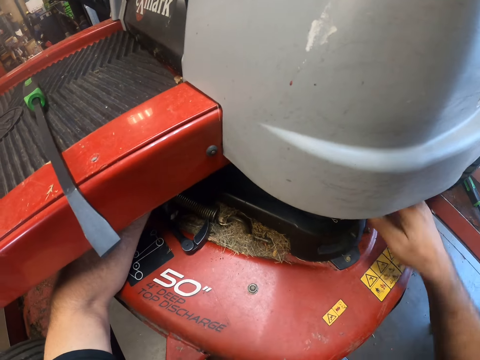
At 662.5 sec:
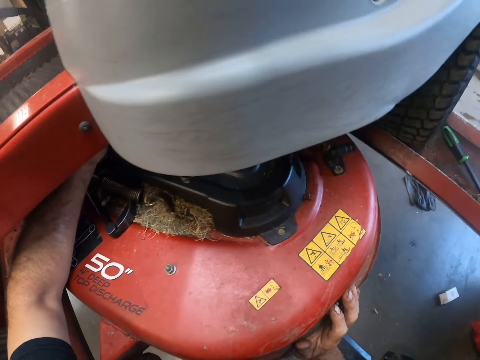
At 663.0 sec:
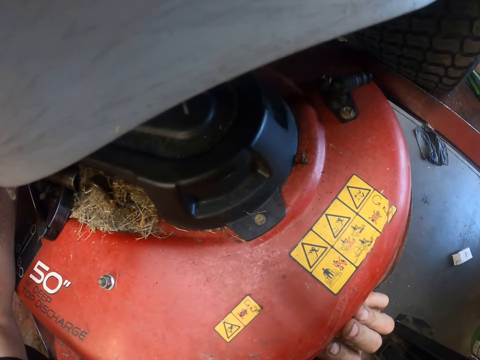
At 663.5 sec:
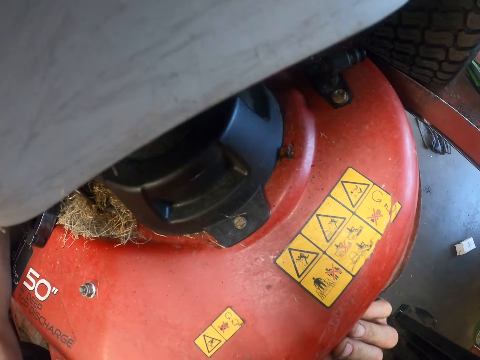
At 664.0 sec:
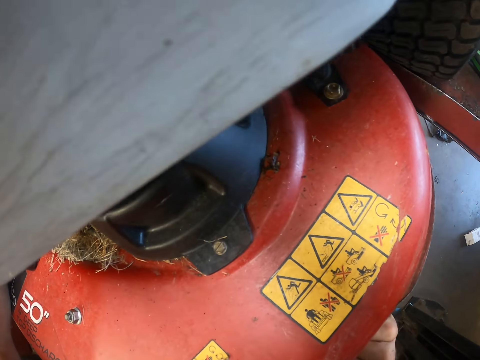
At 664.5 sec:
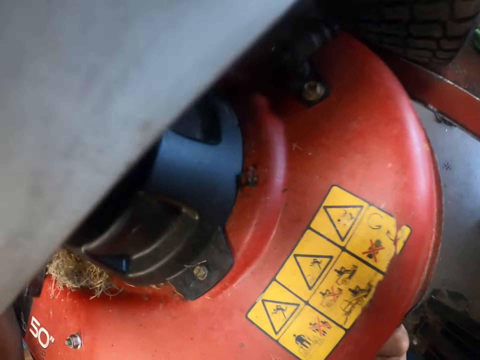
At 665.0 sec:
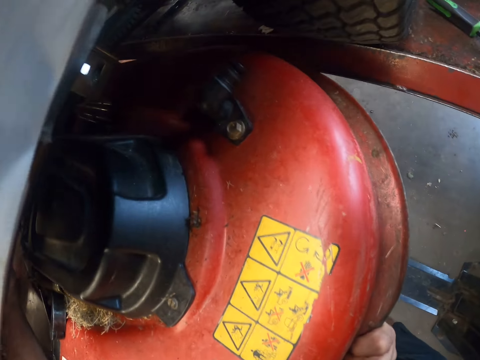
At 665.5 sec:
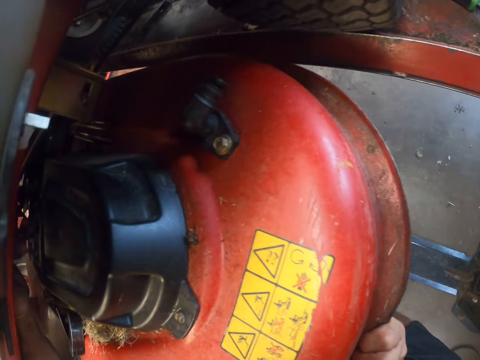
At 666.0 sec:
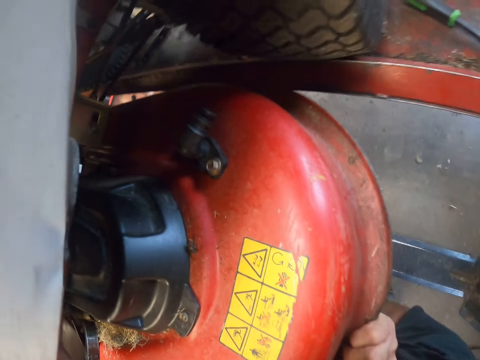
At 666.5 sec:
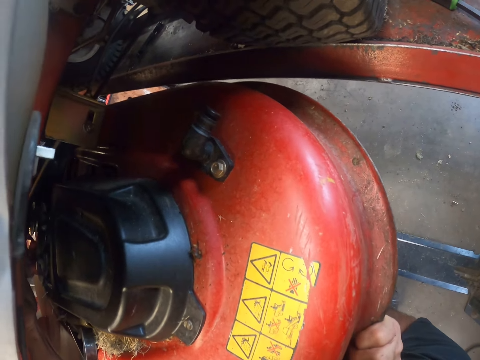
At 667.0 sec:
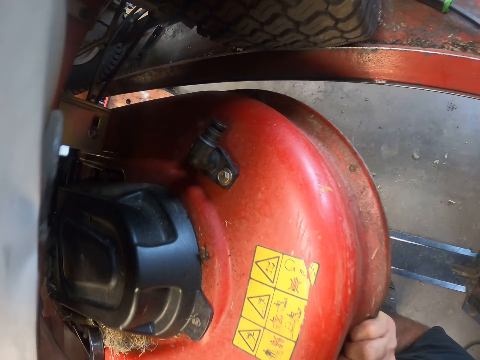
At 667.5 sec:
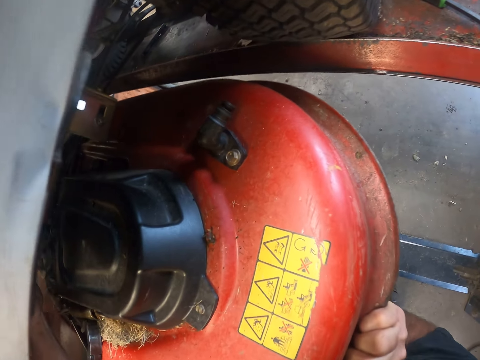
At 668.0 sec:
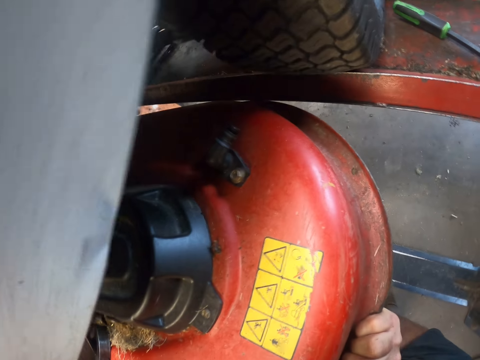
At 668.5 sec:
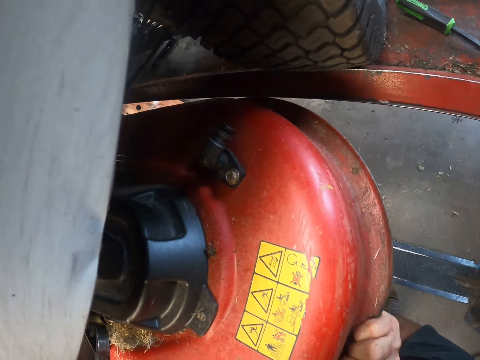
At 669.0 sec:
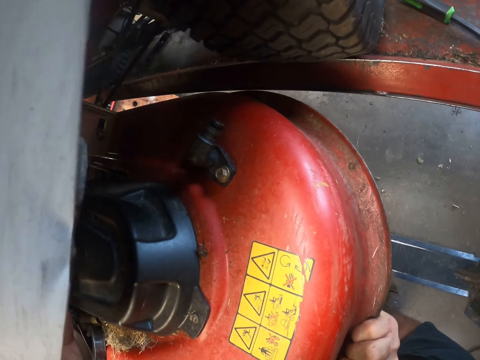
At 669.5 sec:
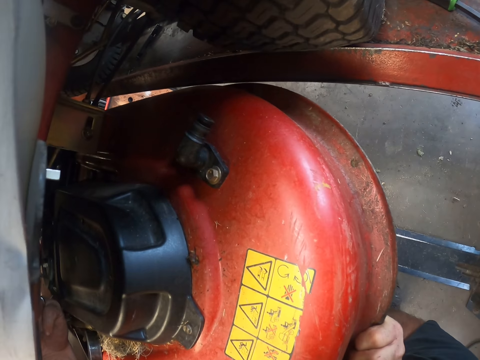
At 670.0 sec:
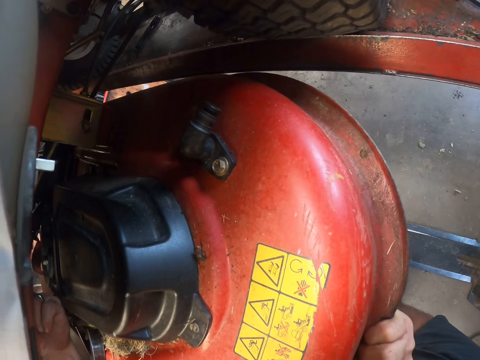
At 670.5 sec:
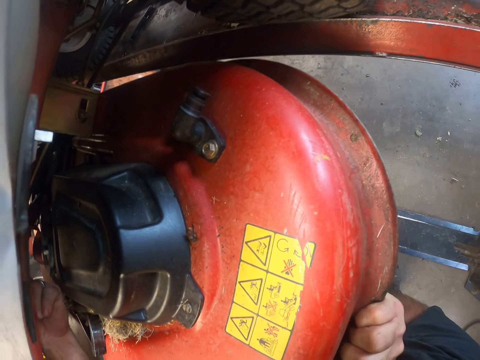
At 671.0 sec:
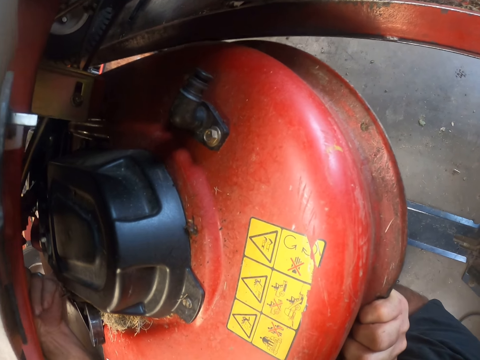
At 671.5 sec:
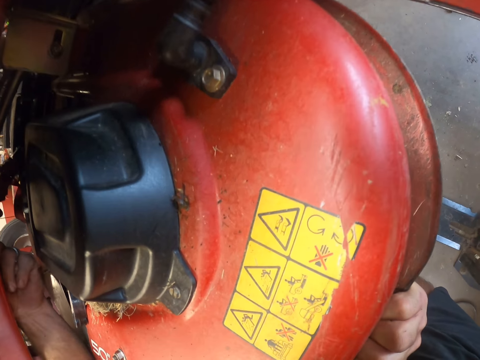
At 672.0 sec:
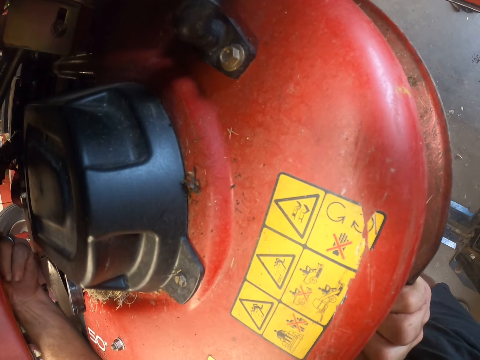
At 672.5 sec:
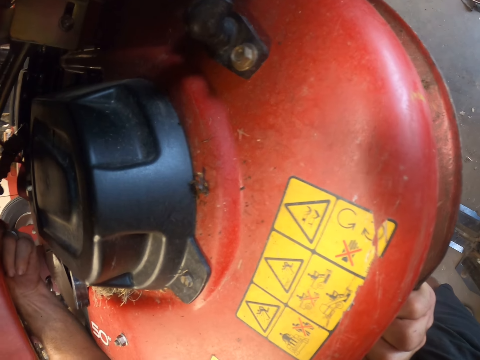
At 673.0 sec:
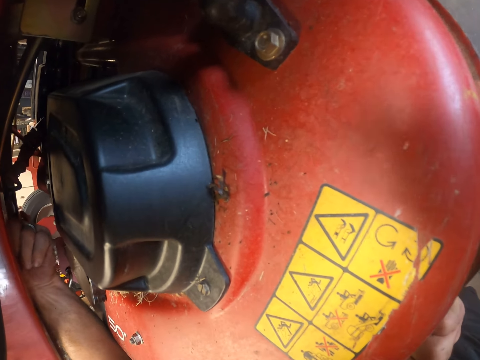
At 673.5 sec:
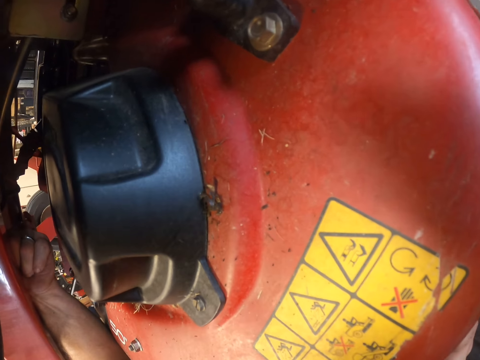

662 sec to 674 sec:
The camera wearer lifts a cutting deck on the lawnmower with his right hand.

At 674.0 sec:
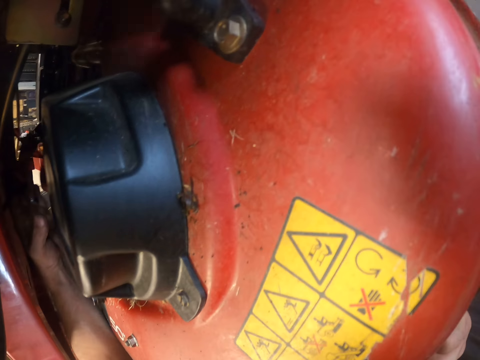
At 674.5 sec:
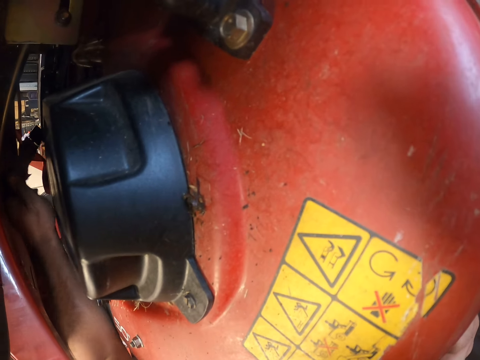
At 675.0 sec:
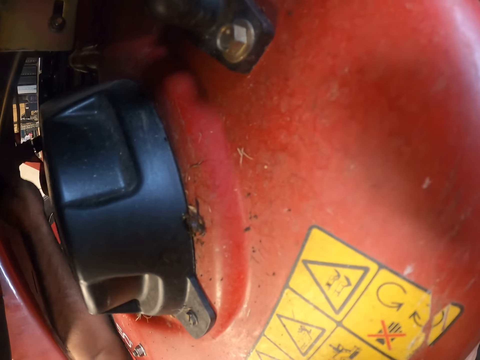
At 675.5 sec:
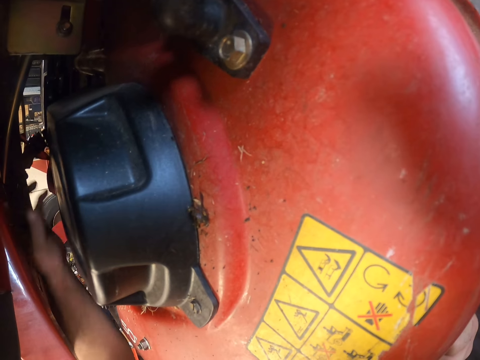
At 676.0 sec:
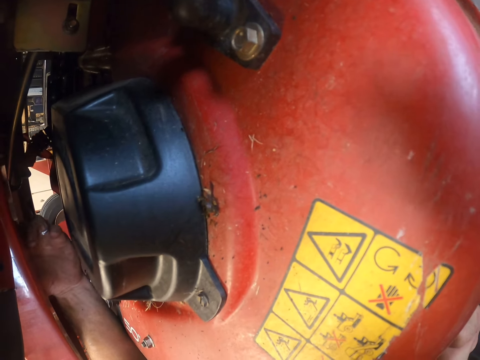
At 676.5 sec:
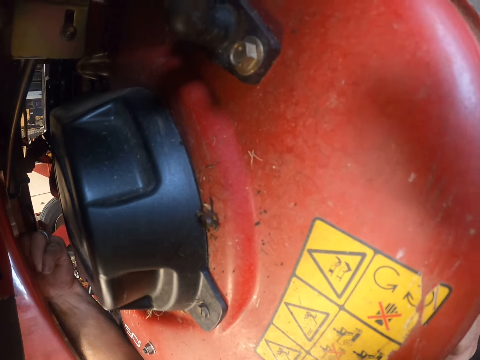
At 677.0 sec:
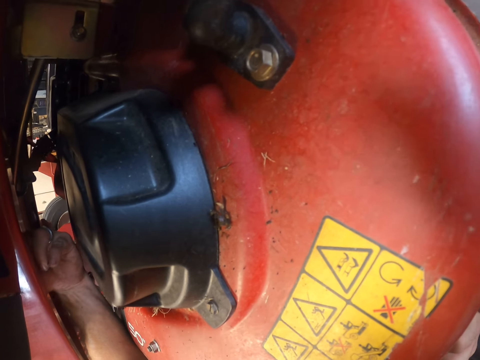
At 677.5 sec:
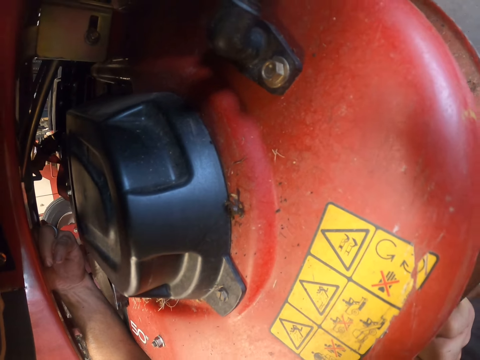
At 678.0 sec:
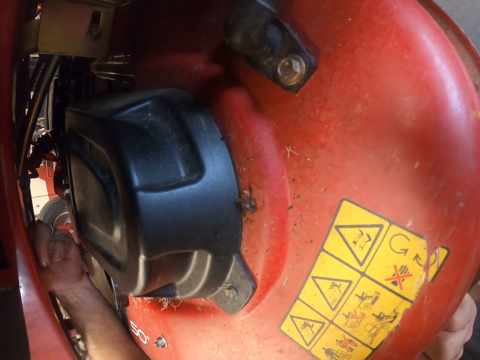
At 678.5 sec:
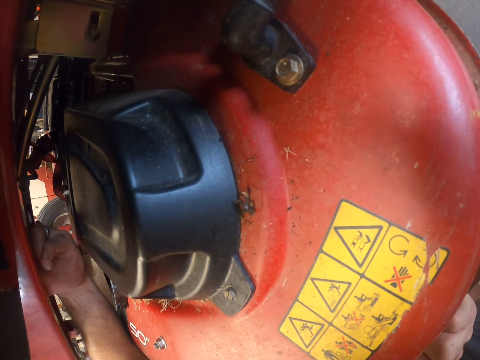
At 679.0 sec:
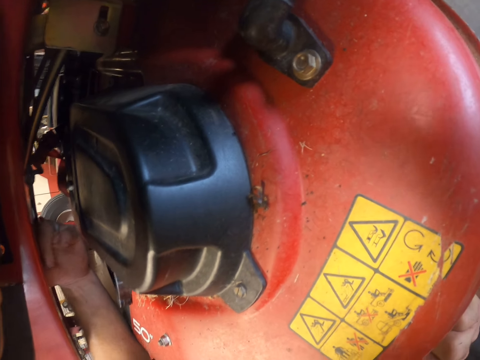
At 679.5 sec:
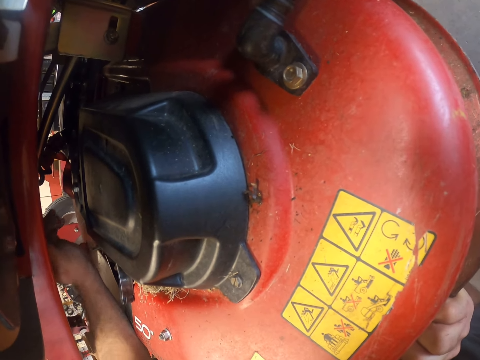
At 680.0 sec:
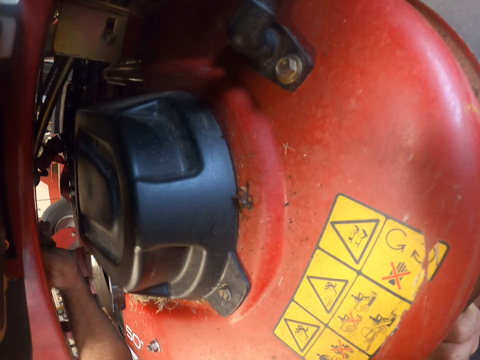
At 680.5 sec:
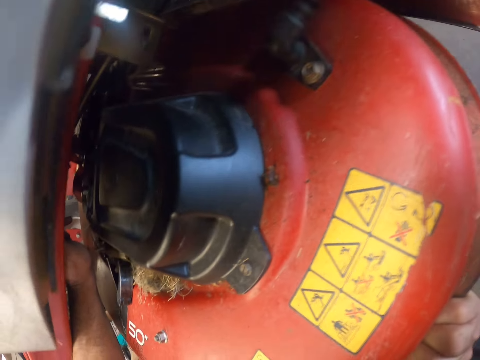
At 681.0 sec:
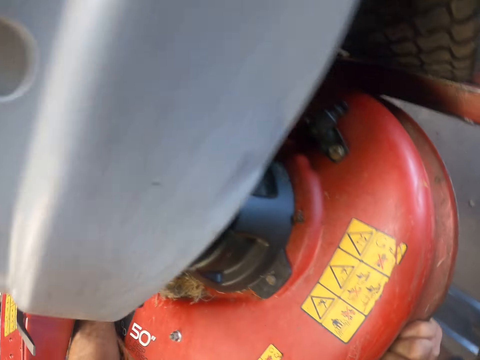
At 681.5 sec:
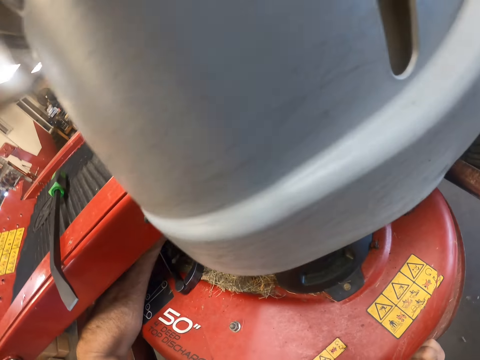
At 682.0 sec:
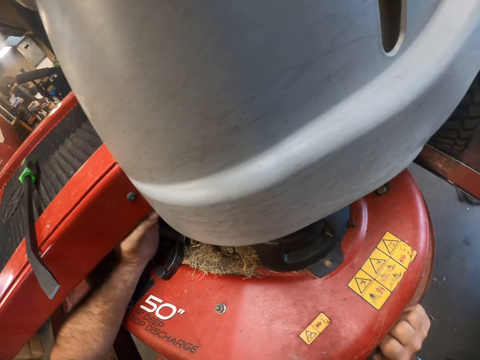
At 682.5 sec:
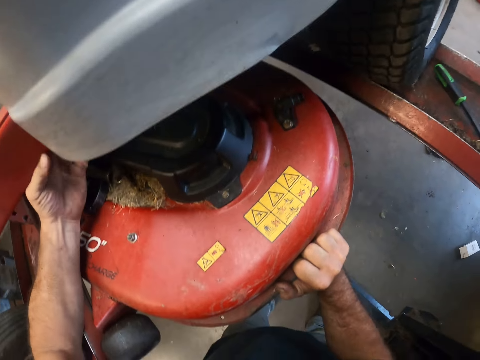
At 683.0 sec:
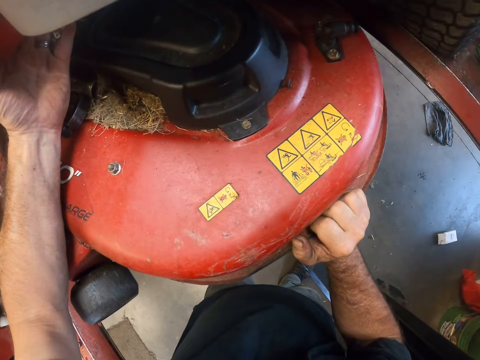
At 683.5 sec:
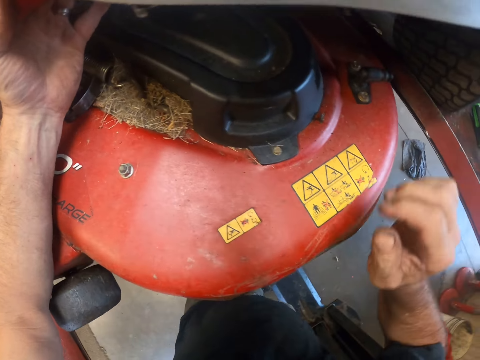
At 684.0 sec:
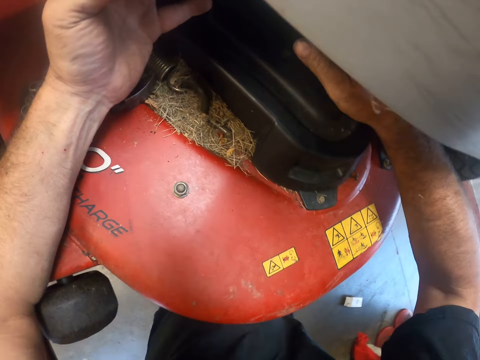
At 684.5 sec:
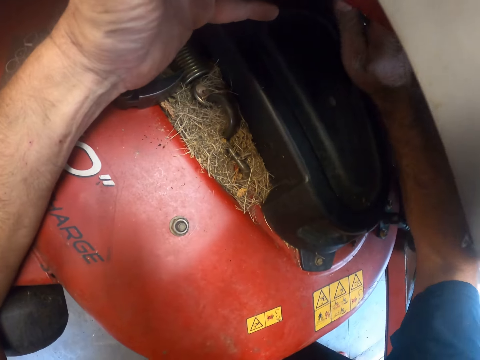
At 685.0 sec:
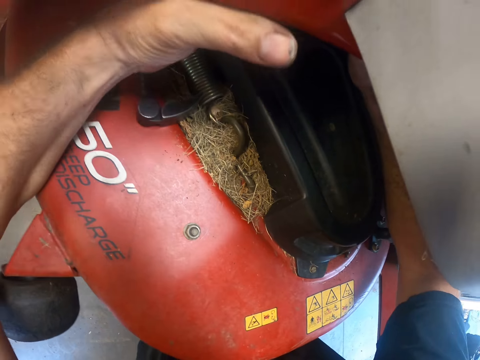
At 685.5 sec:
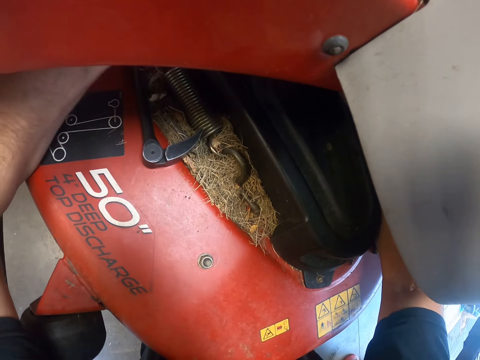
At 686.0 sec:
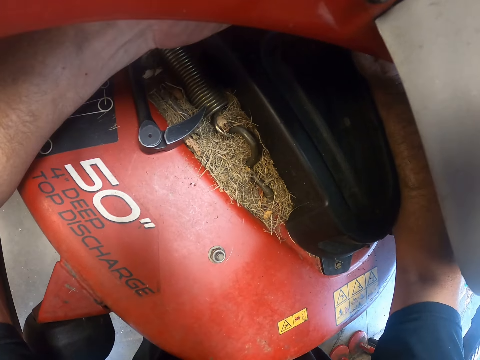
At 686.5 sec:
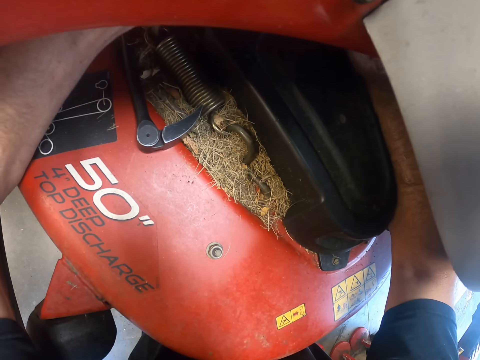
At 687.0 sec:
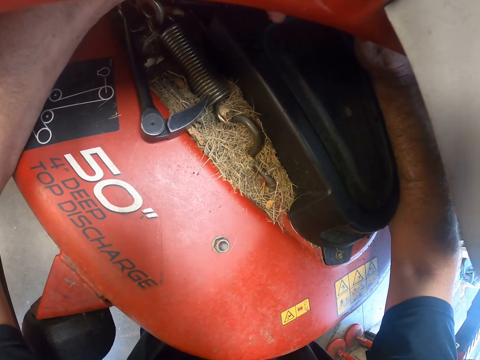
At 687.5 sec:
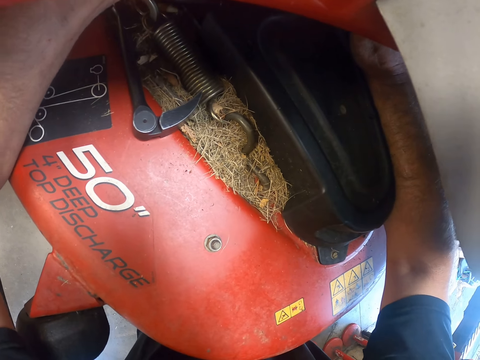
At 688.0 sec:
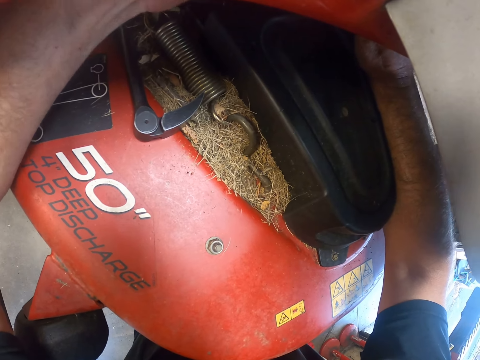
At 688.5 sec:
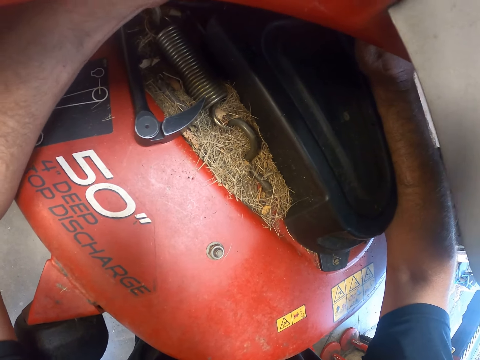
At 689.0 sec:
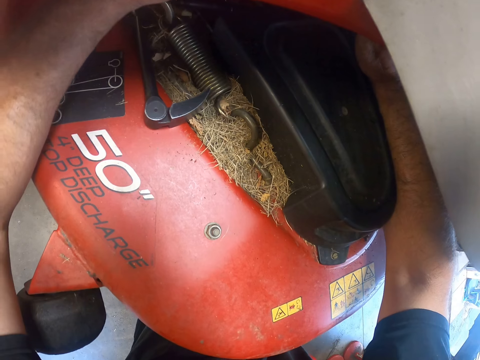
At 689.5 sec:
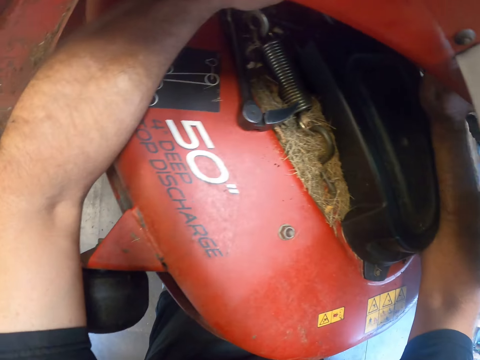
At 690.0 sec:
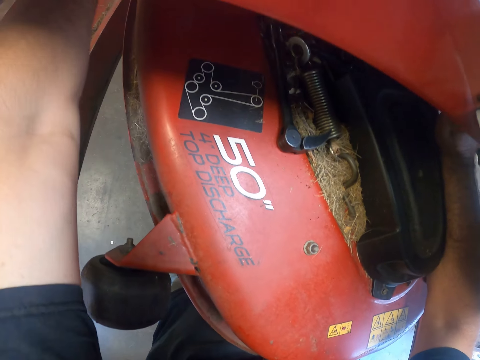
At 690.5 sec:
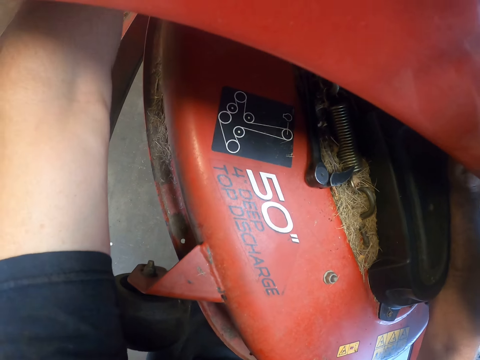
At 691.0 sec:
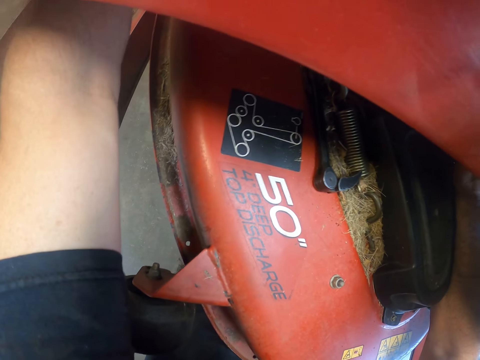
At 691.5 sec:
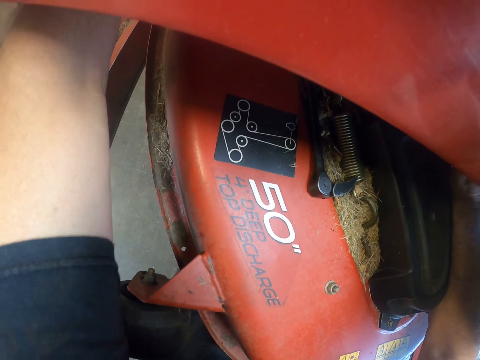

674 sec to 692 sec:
The camera wearer touches the ratchet with his left hand. He loosens some nuts from under the foot rest of the lawnmower with his left hand.
